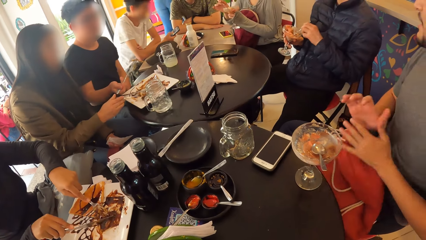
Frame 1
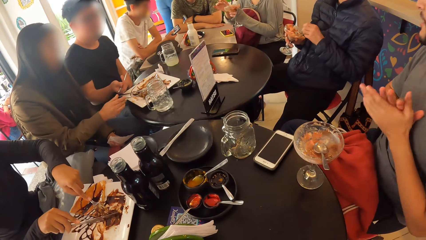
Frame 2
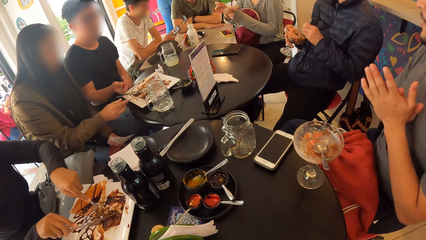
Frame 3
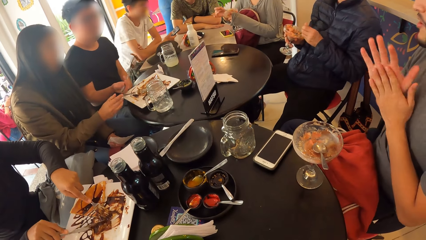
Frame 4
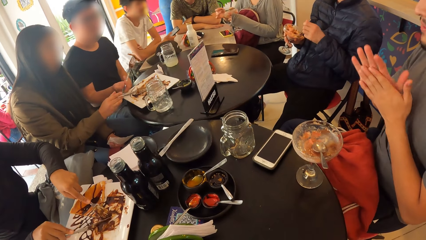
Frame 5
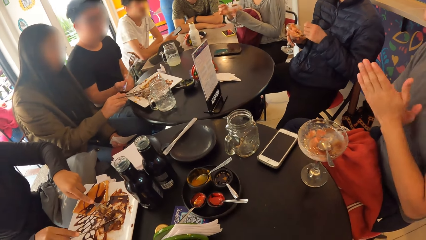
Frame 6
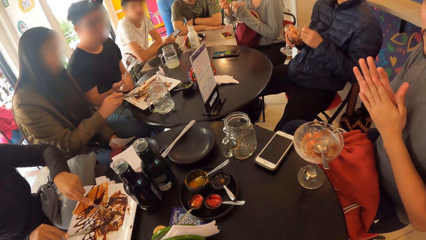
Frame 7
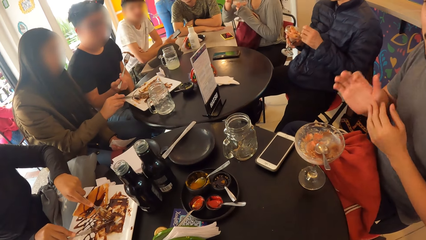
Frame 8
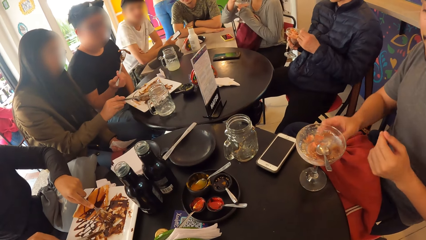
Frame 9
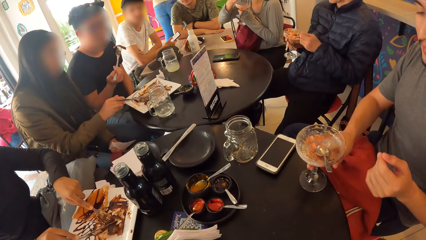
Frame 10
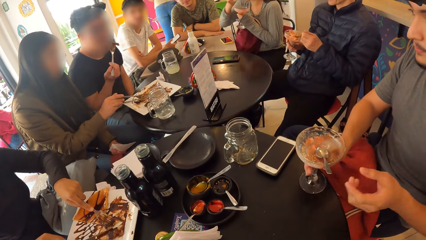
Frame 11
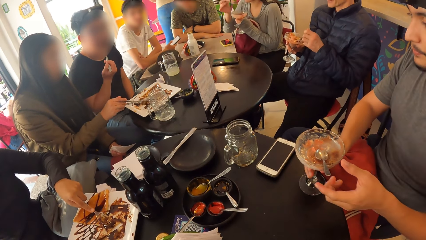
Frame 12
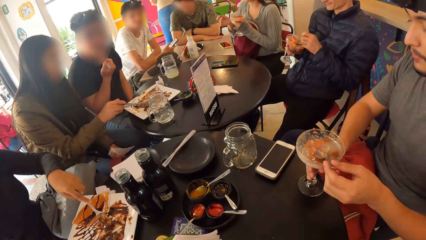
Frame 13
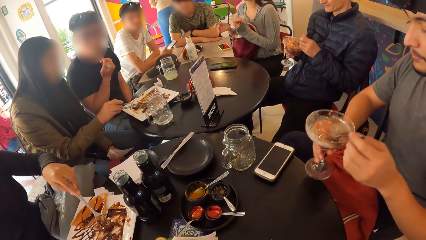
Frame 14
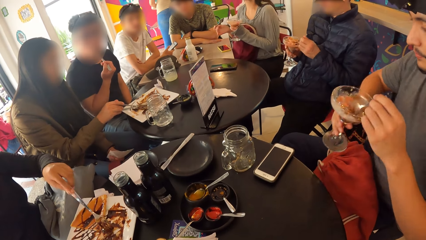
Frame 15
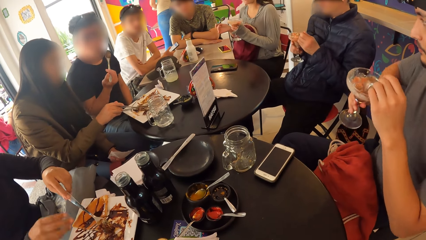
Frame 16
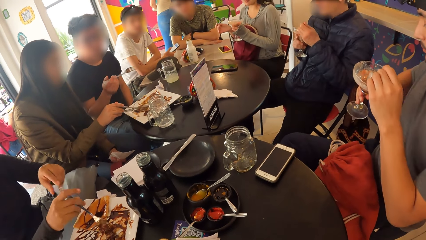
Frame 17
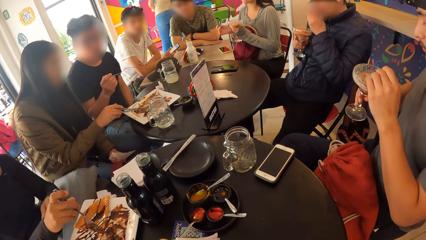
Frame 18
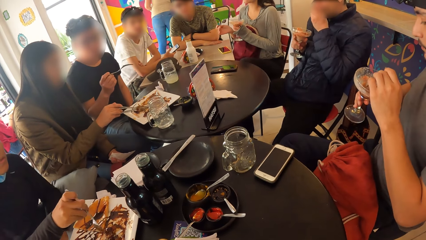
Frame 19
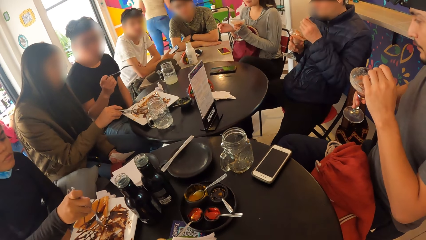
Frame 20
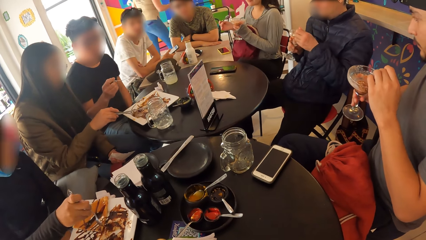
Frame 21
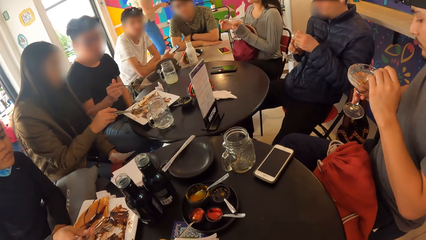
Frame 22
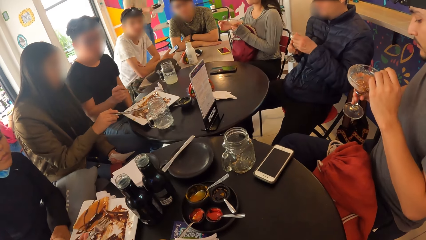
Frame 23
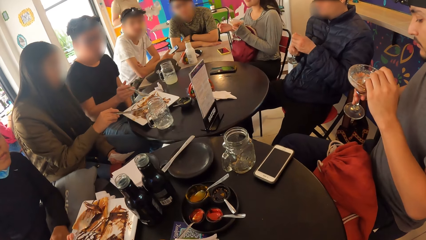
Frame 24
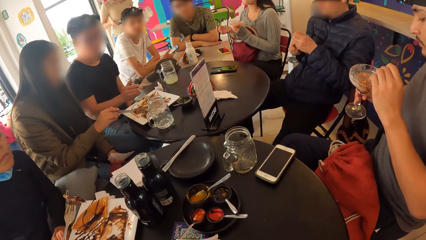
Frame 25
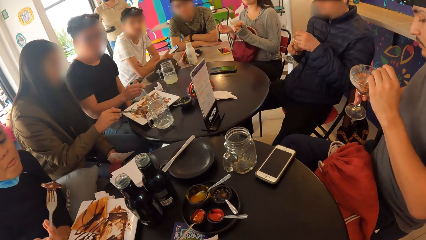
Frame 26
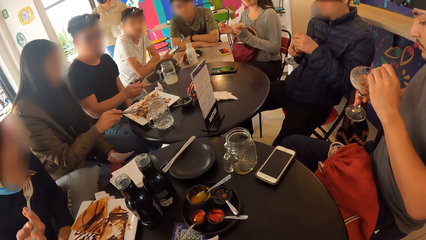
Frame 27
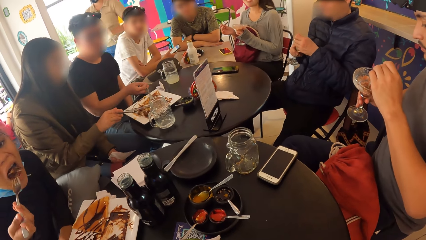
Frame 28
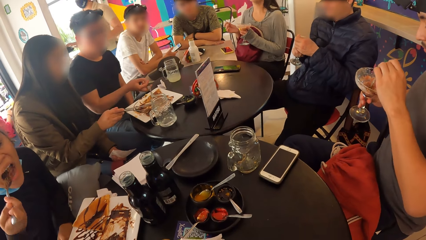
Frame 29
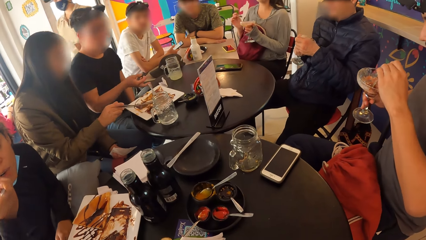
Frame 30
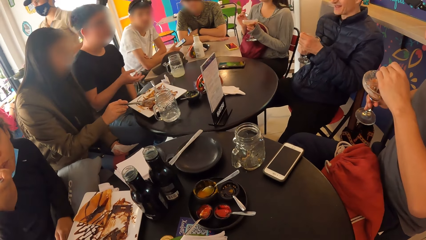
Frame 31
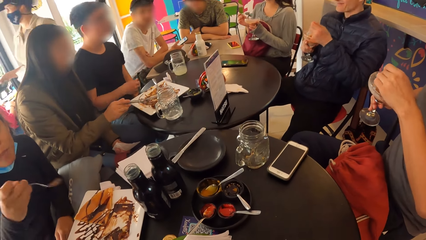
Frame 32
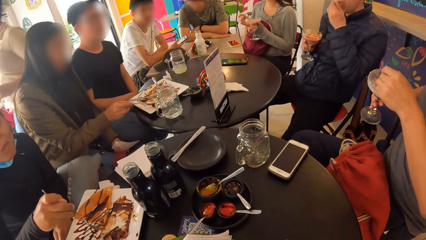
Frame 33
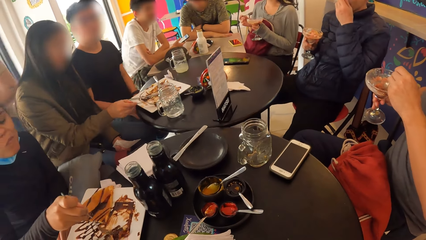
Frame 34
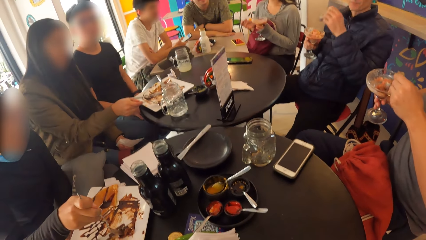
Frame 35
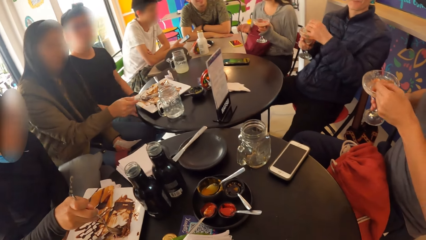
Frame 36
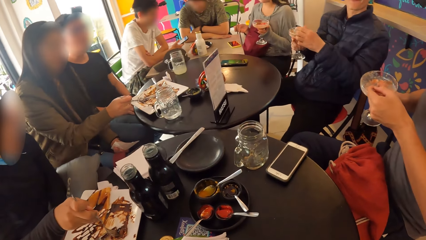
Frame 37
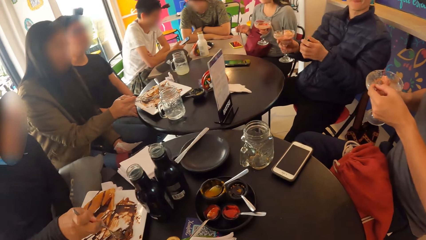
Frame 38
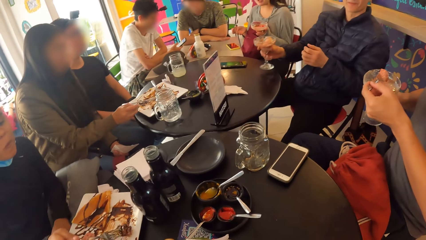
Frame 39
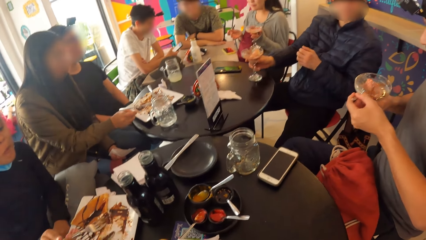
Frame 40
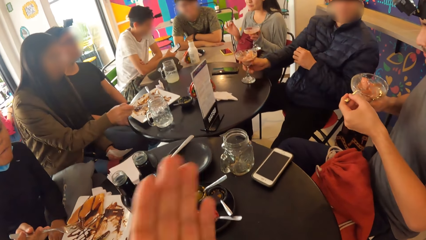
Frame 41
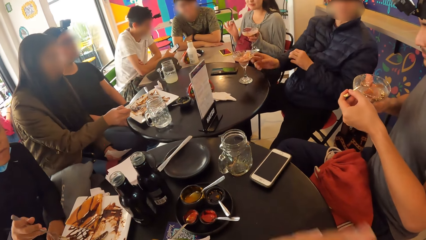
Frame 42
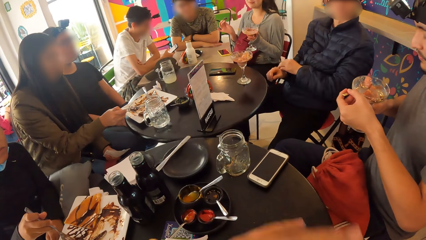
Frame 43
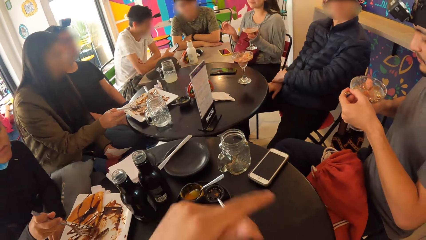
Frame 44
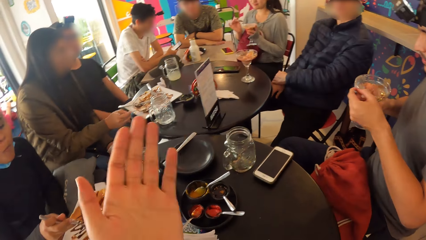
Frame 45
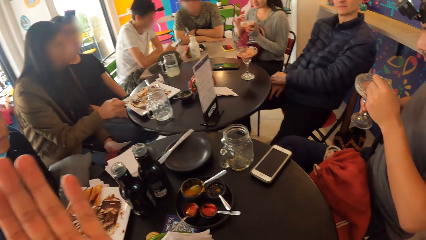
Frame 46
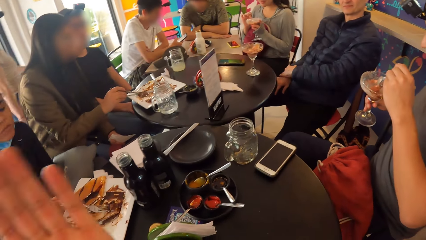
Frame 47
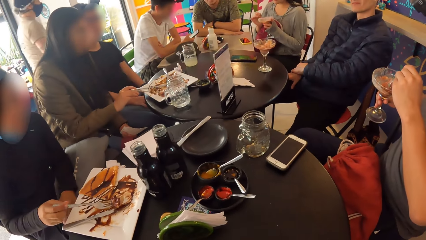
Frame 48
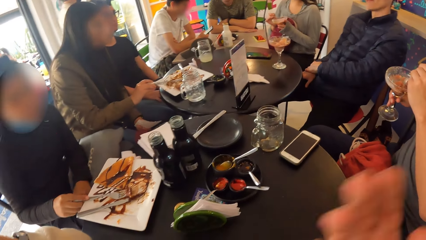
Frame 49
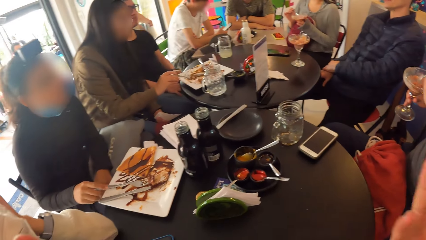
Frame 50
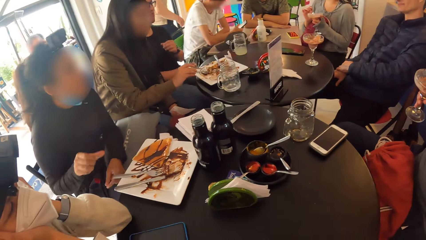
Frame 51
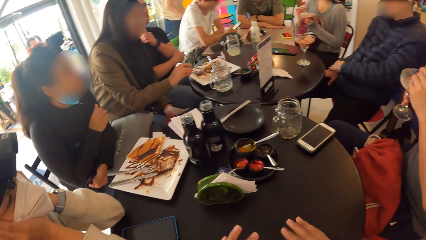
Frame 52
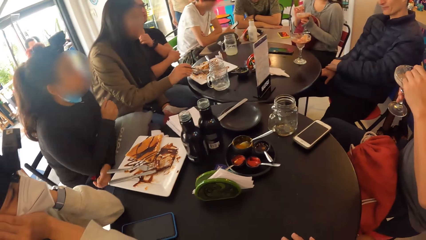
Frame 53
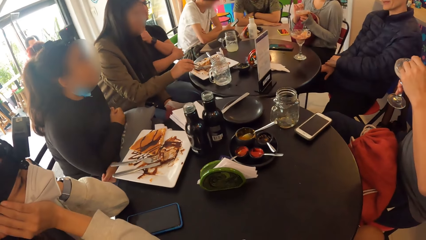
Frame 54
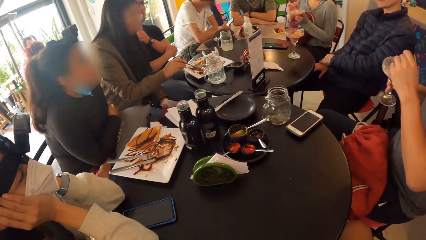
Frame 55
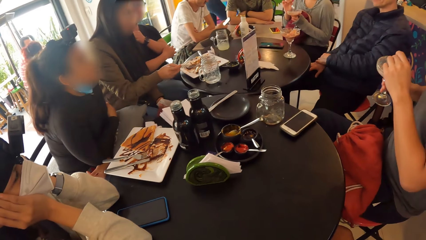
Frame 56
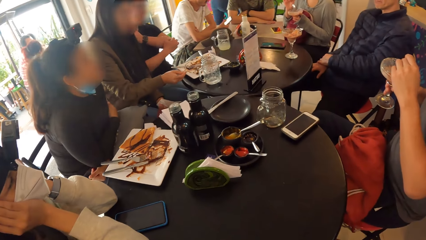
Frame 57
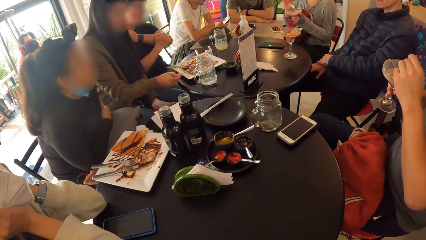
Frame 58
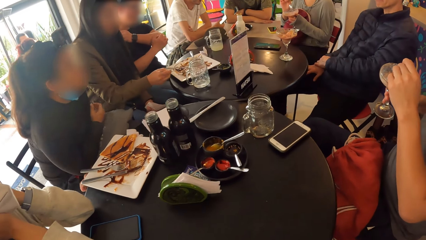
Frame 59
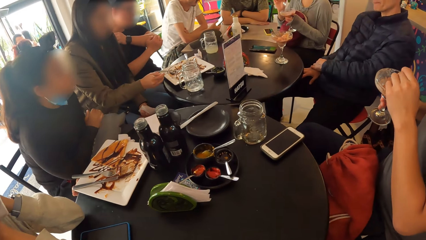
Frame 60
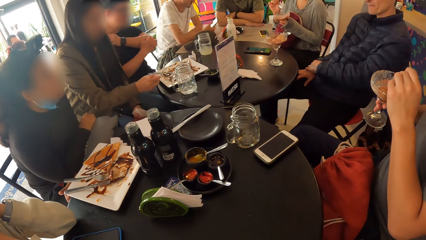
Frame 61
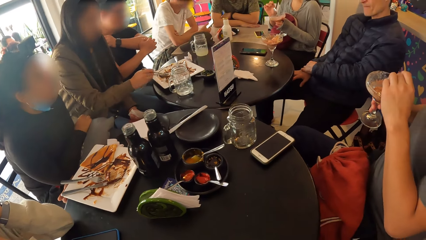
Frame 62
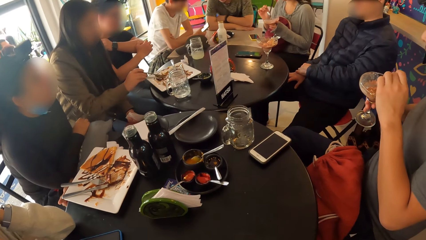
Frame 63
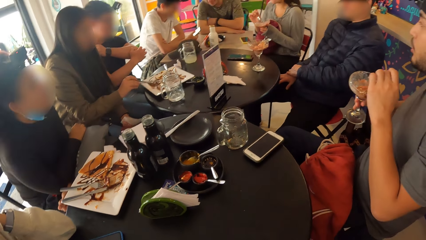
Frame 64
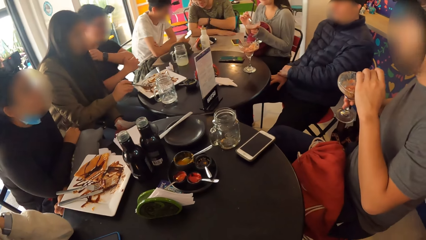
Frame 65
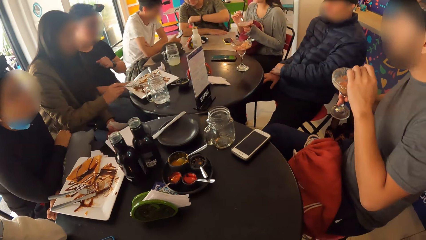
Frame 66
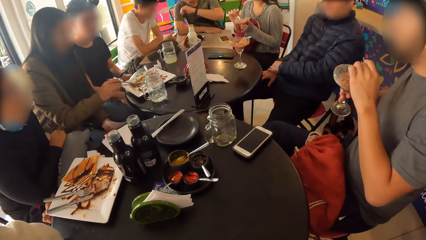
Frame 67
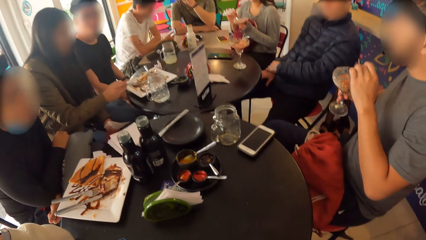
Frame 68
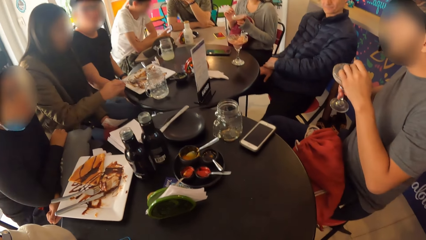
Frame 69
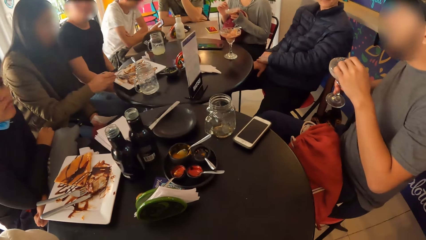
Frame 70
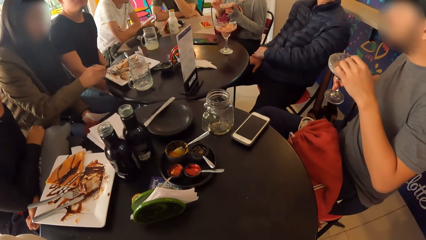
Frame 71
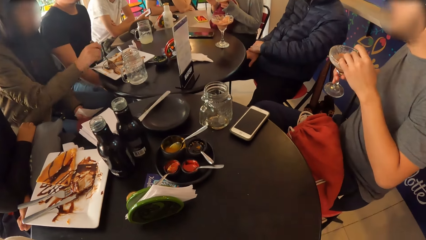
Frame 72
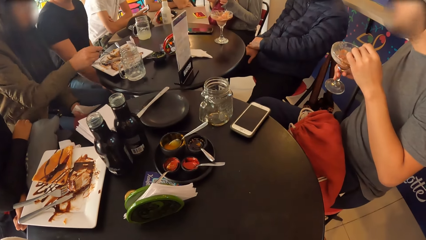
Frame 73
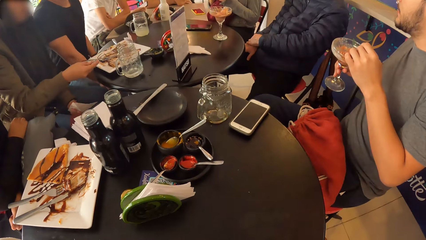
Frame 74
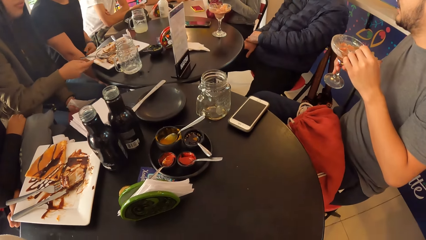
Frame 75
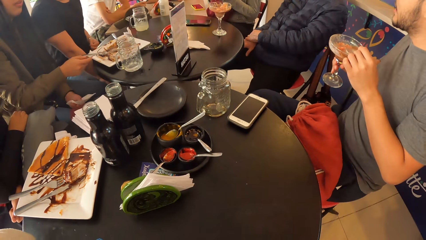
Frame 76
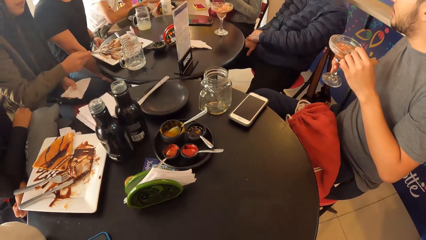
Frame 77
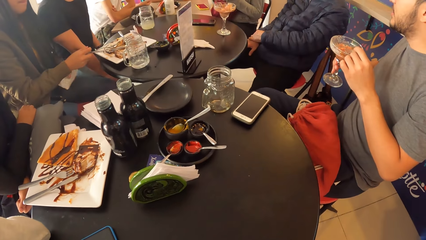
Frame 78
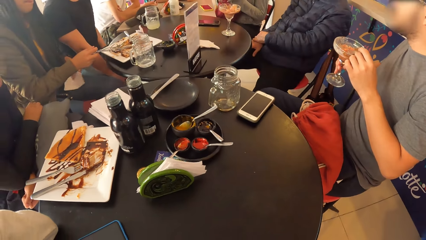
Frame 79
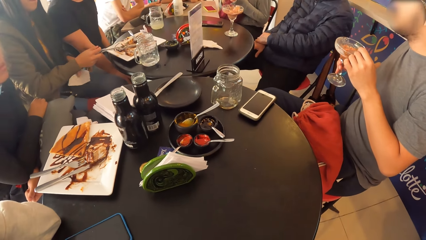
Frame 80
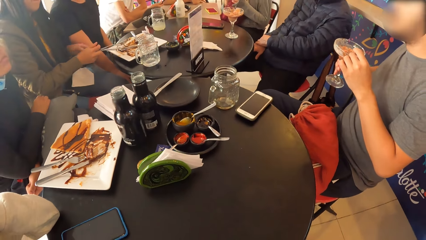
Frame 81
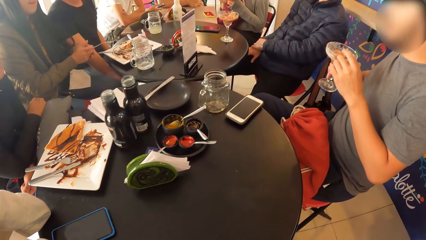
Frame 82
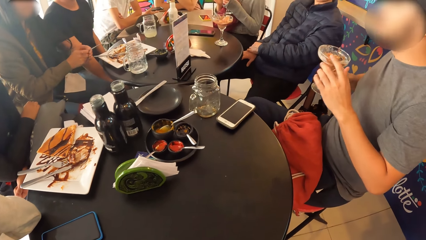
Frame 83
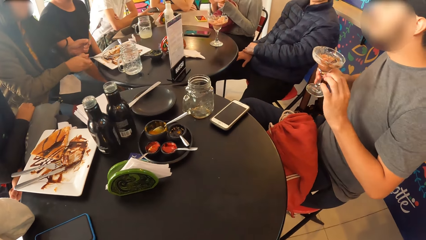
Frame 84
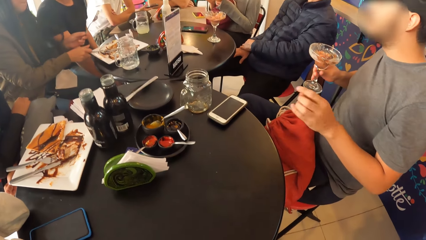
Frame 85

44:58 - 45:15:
A man picks the cup of ice cream from the table with his right hand. Another man eats the pie on the spoon in his right hand. The first man picks the spoon from the cup of ice cream with his left hand. The other man drops the spoon in his right hand on the plate. A woman eats the pie on the fork in her right hand. The first man digs the spoon in his left hand in the cup of ice cream in his right hand. Another woman passes the fork from her right hand to her left hand. The first man drops the spoon in his left hand on the cup of ice cream.
